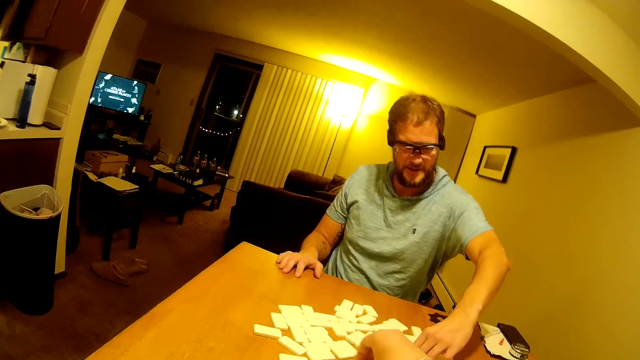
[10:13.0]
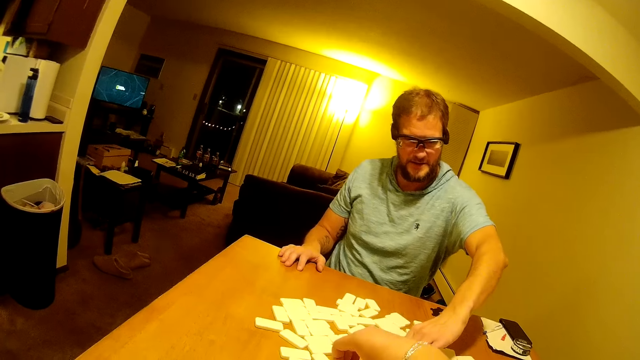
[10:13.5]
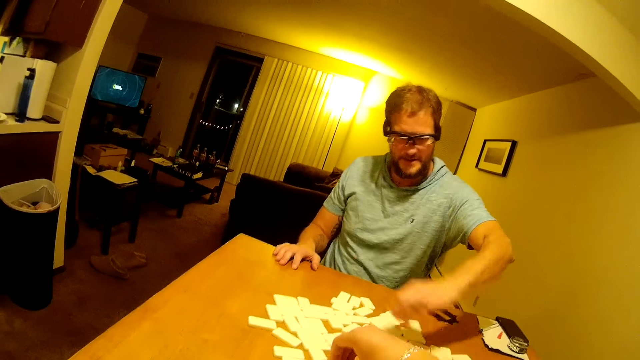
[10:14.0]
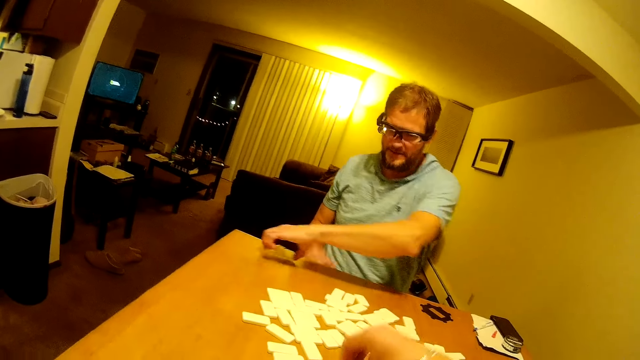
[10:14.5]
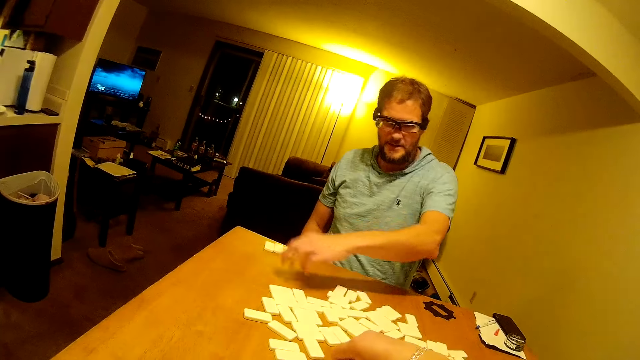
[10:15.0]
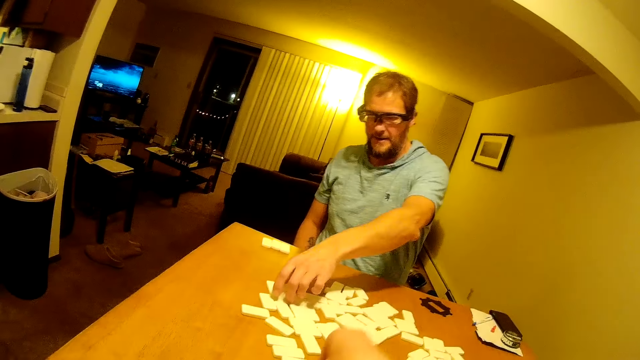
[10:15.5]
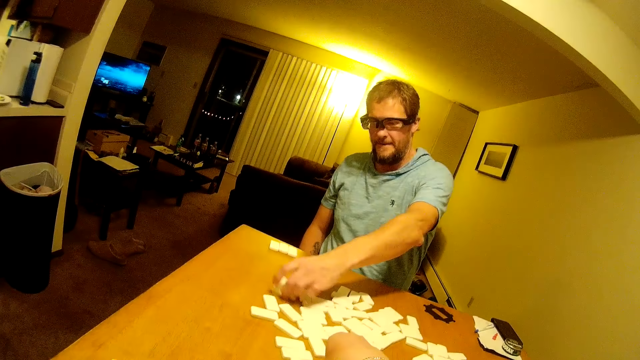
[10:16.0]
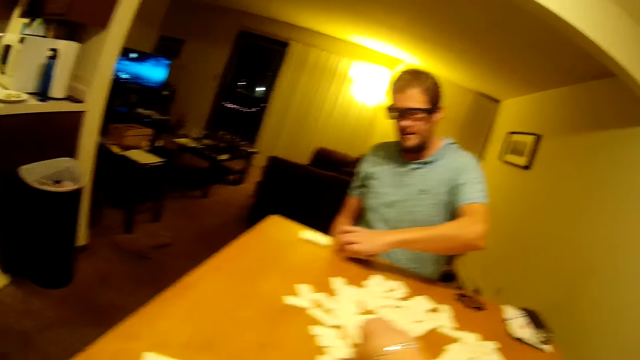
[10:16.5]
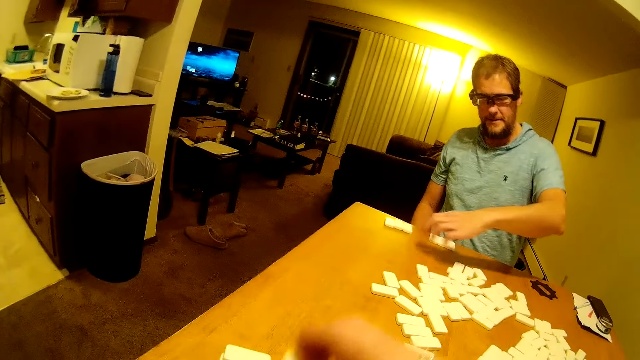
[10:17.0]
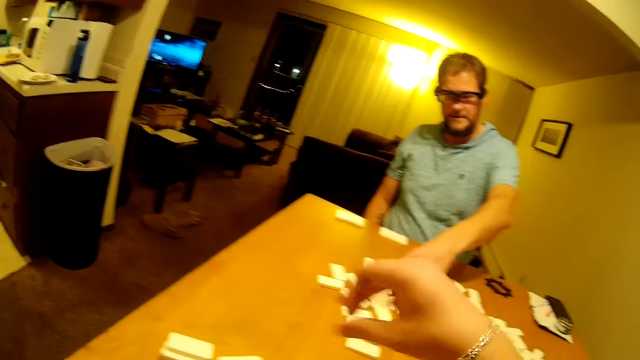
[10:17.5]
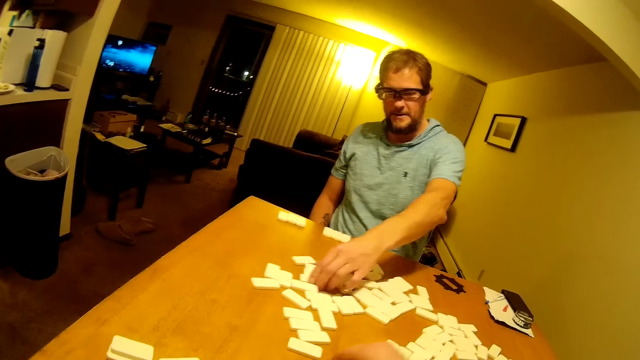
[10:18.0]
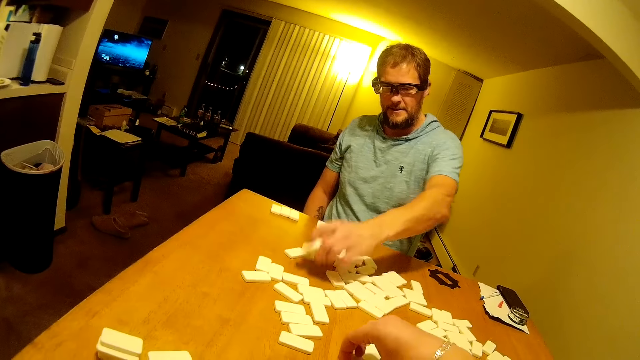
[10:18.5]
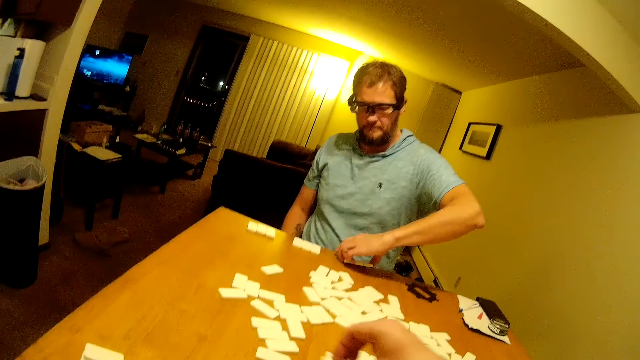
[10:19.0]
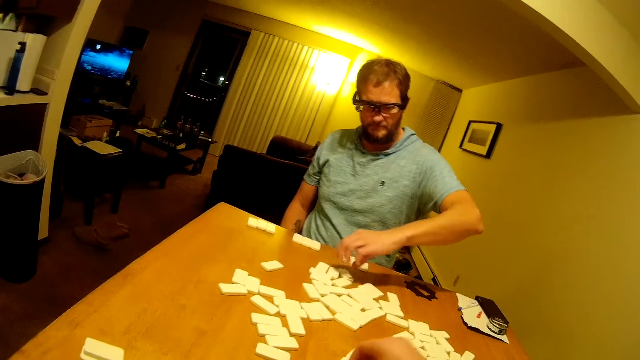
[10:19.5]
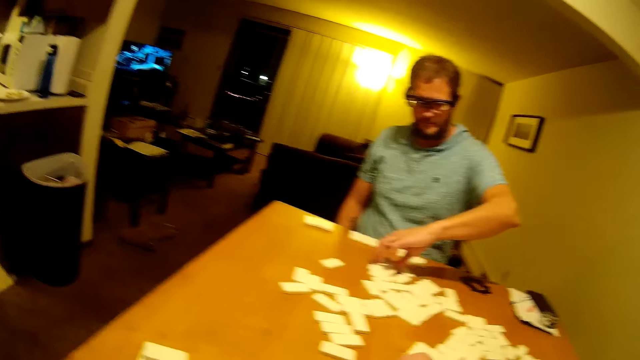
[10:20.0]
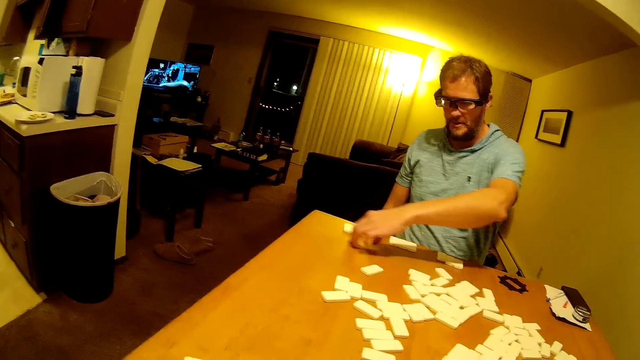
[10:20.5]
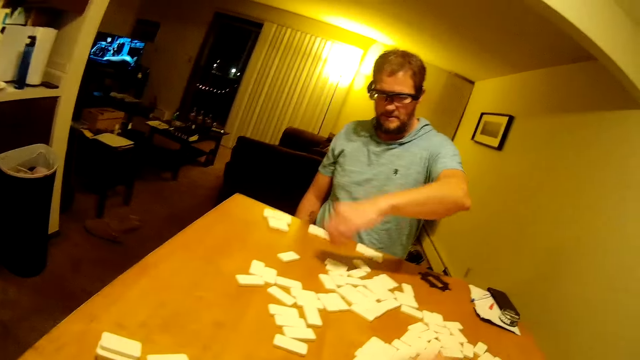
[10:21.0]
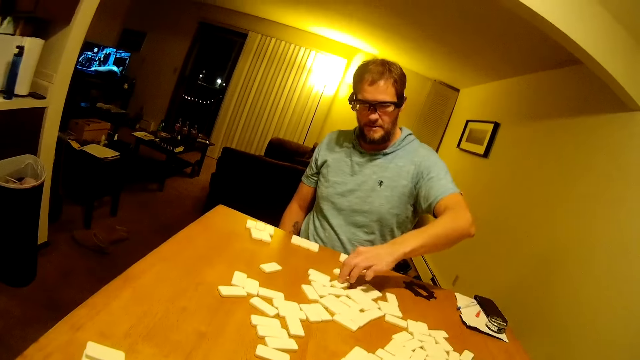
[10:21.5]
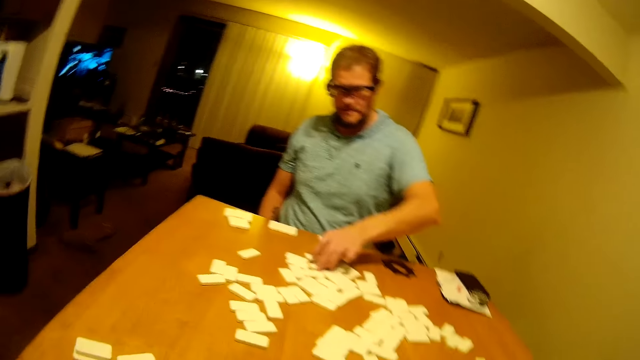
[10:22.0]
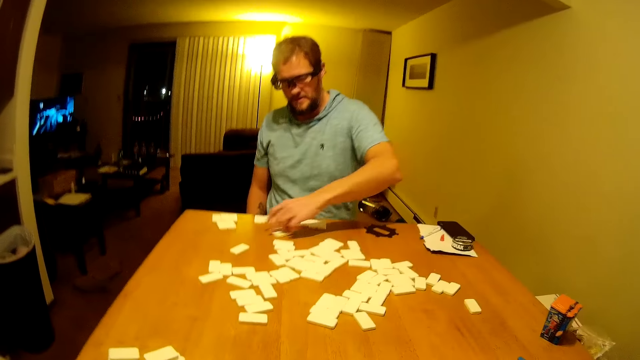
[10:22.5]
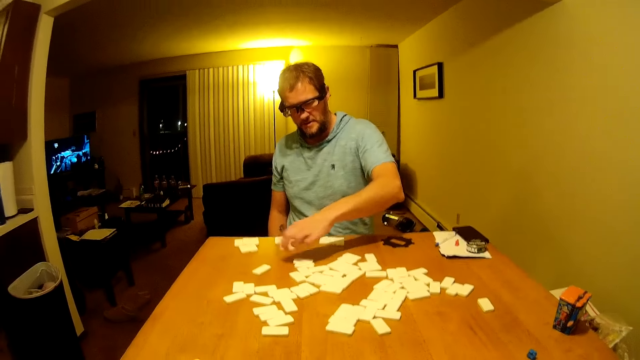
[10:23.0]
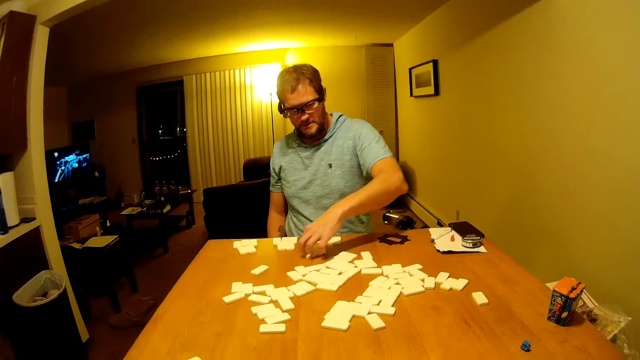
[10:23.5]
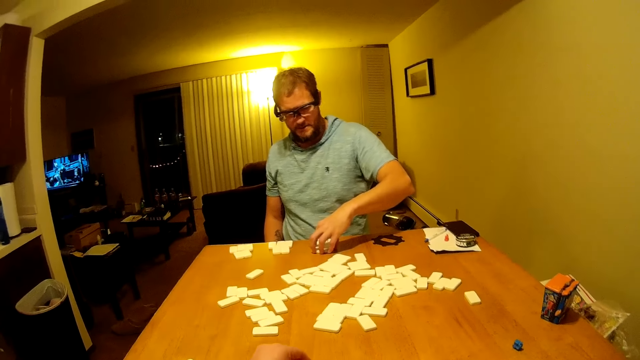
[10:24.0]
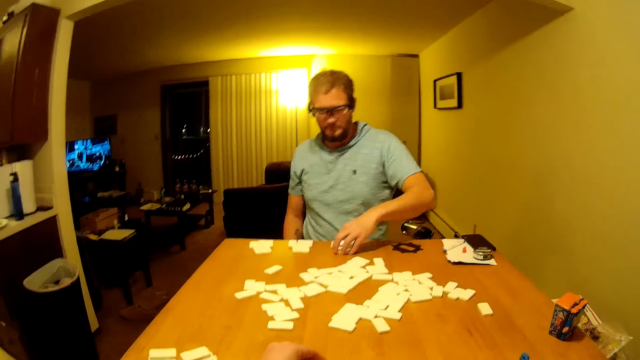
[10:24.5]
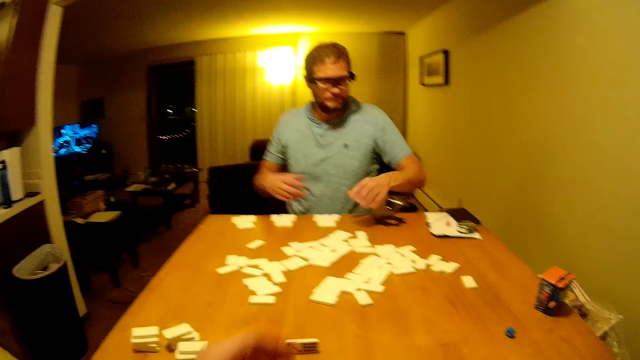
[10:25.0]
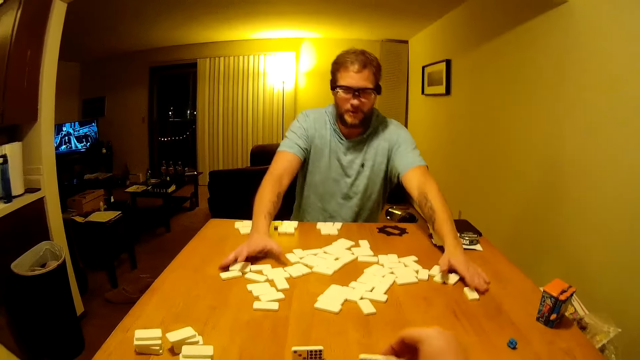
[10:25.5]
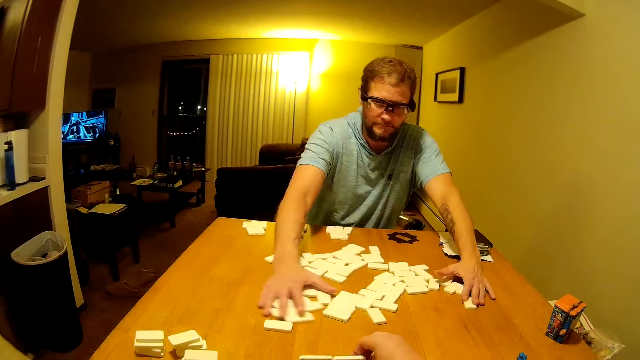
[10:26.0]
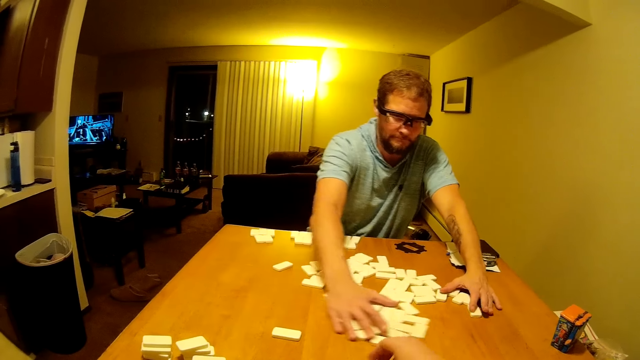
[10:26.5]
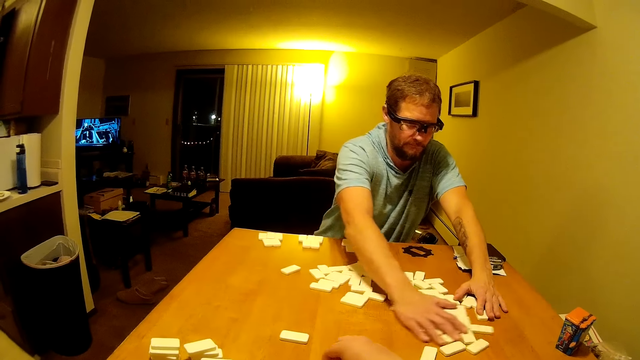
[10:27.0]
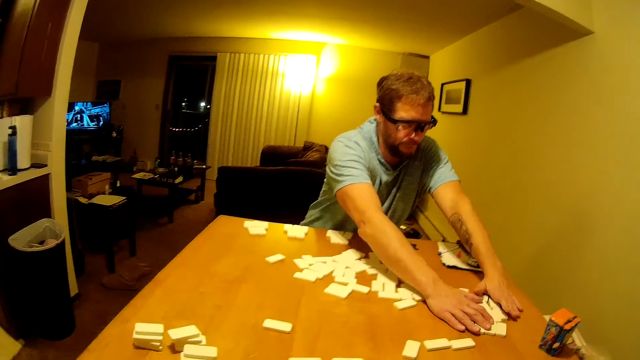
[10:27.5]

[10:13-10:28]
A man places the dominoes aside on the table and moves the domino pieces on the table. The man picks the dominoes from the table. The camera wearer picks the dominoes from the table. The man places the dominoes aside on the table. The camera wearer places the dominoes aside on the table. The man picks the dominoes from the table. The camera wearer picks the dominoes from the table. The man places the dominoes aside on the table, picks the dominoes from the table, moves the domino pieces on the table, and places the dominoes aside on the table. The man picks the dominoes from the table, places the dominoes aside on the table, picks the dominoes from the table and places the dominoes aside on the table. The camera wearer arranges the domino pieces on the table. The man pushes the dominoes aside on the table.

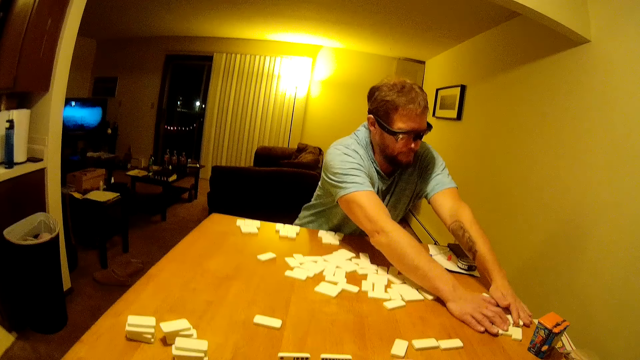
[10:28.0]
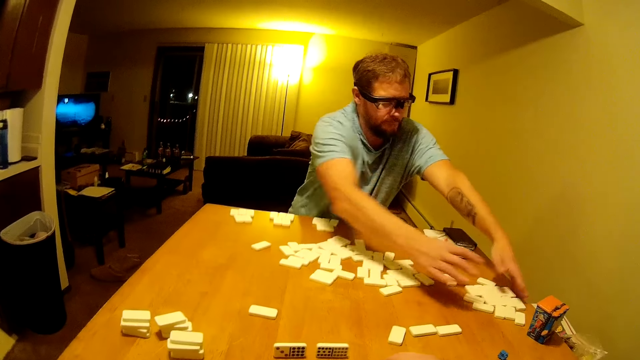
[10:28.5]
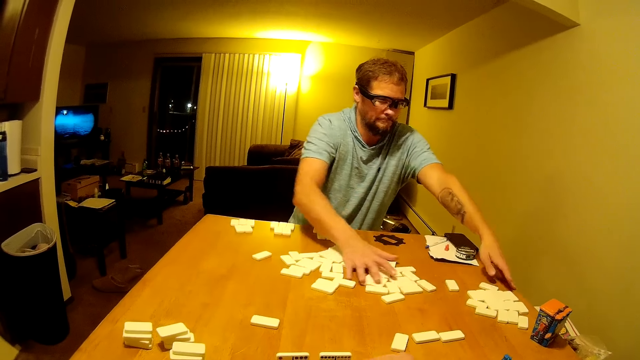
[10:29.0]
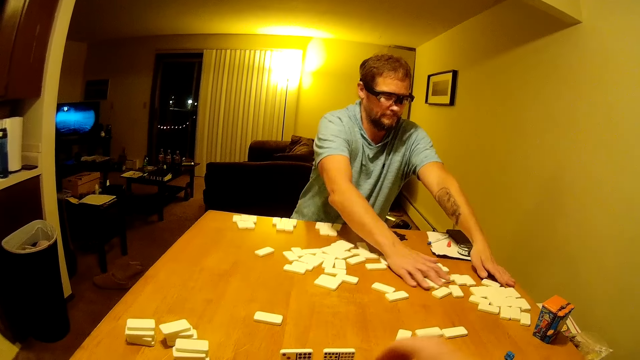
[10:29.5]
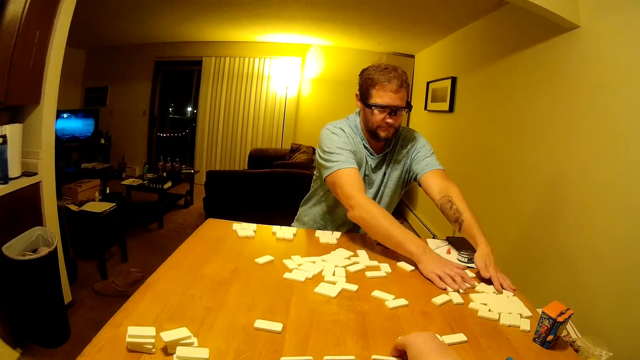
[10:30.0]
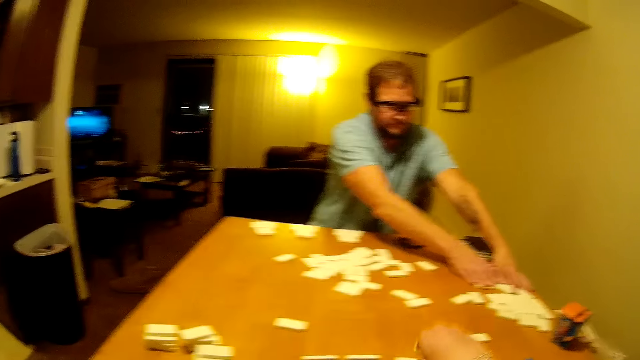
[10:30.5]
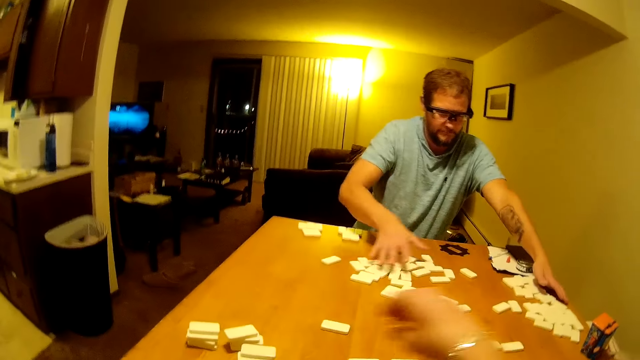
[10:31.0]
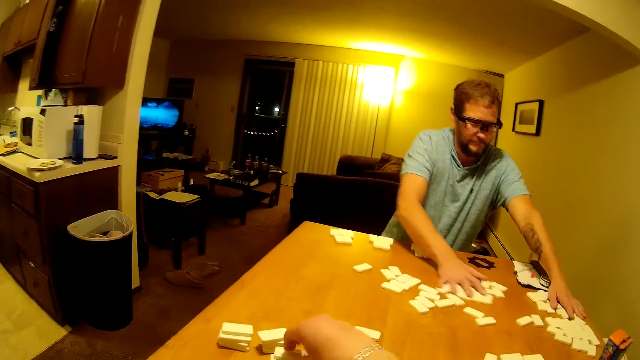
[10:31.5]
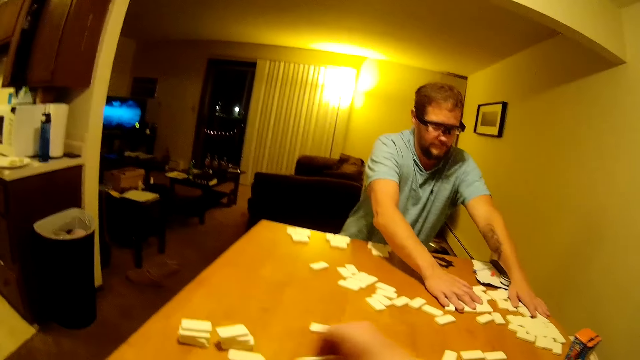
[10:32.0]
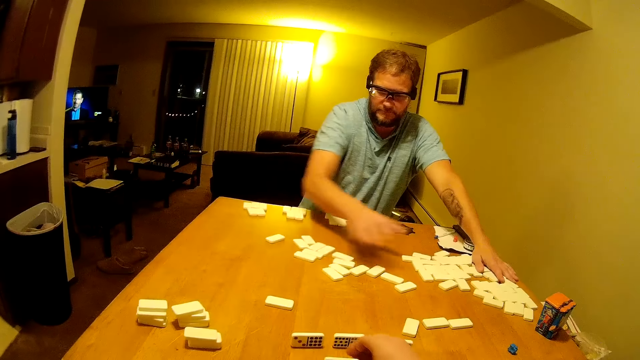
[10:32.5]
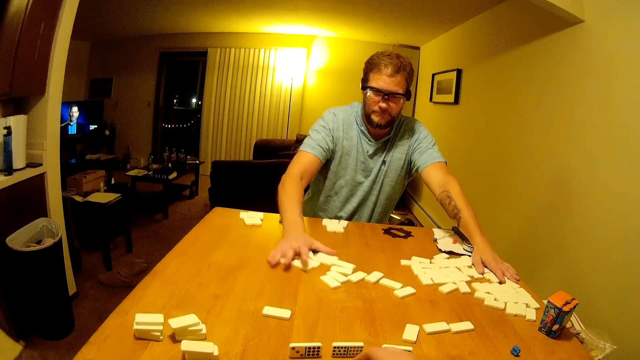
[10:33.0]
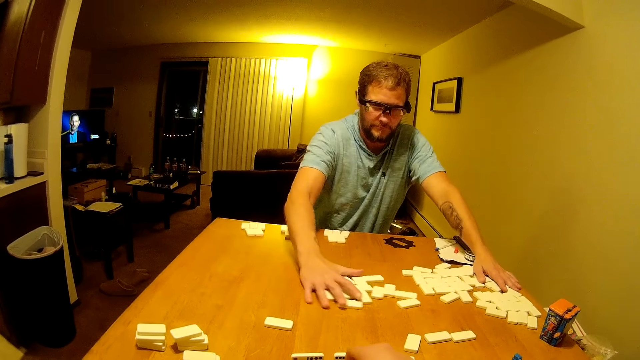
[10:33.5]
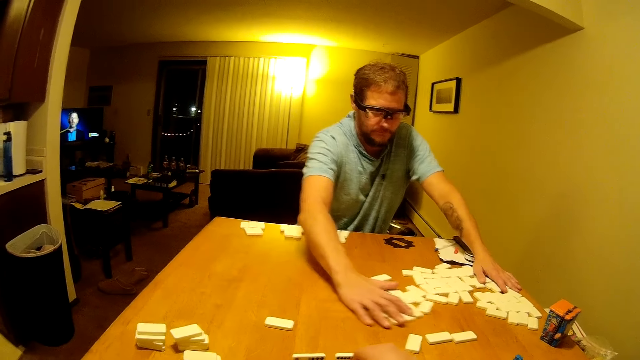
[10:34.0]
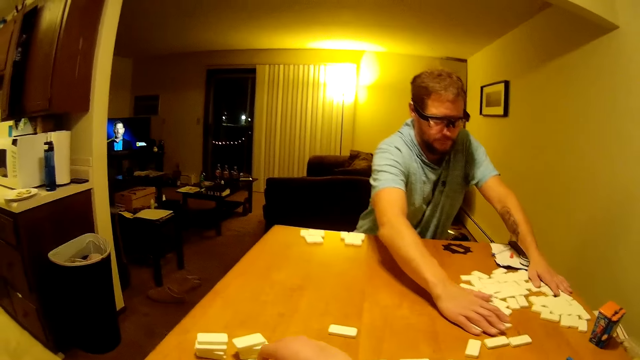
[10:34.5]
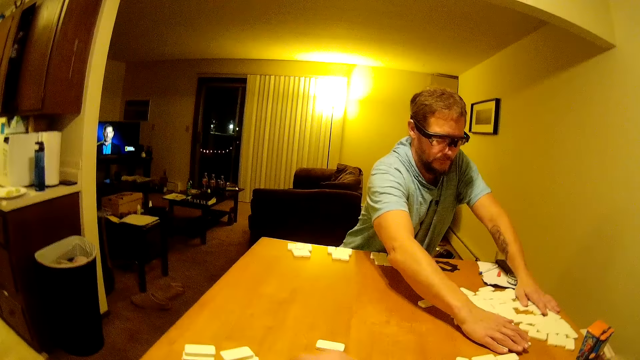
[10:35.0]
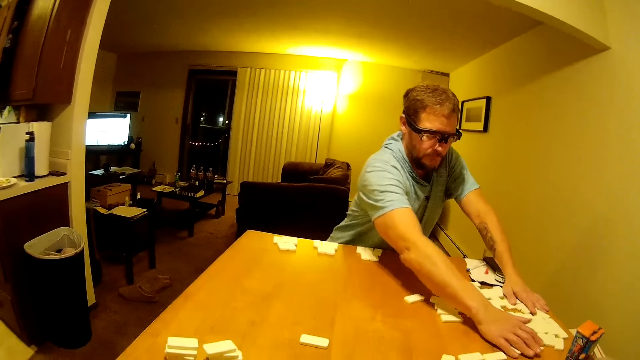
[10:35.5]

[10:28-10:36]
The camera wearer arranges the dominoes on the table.
